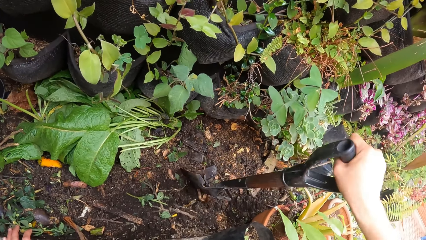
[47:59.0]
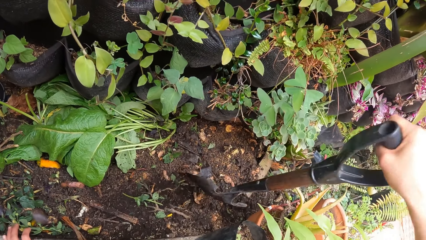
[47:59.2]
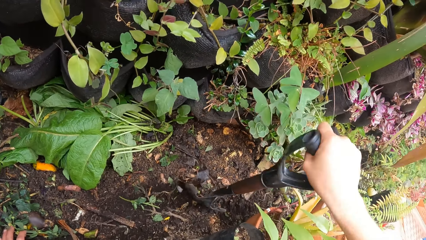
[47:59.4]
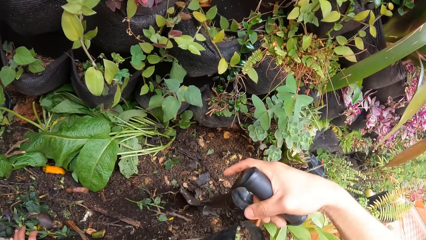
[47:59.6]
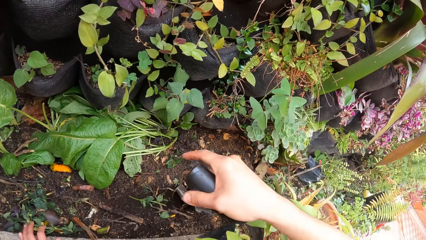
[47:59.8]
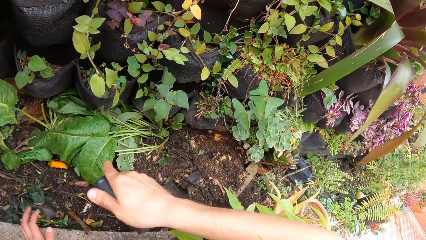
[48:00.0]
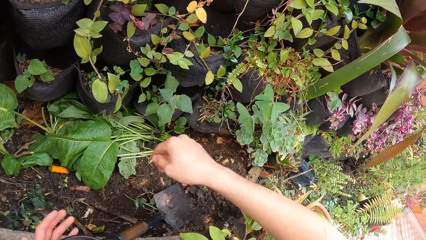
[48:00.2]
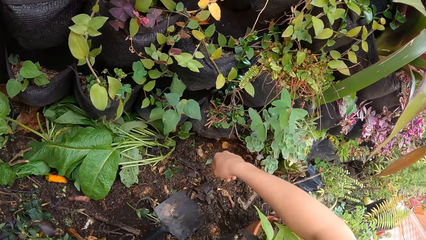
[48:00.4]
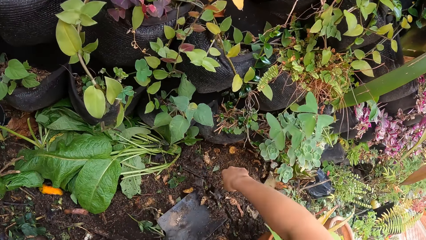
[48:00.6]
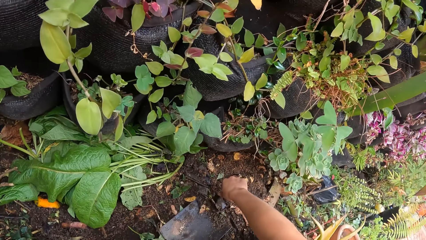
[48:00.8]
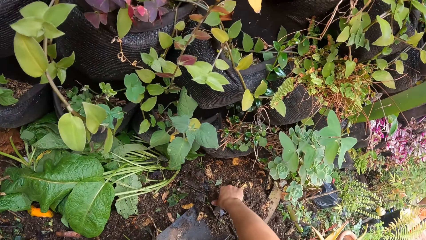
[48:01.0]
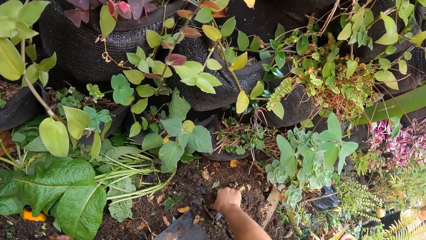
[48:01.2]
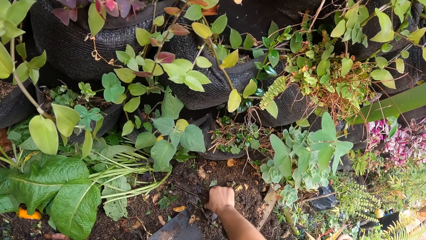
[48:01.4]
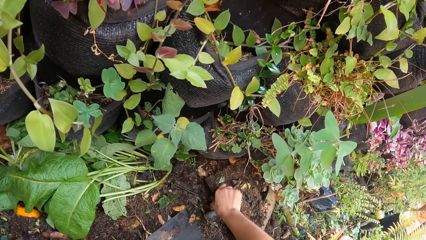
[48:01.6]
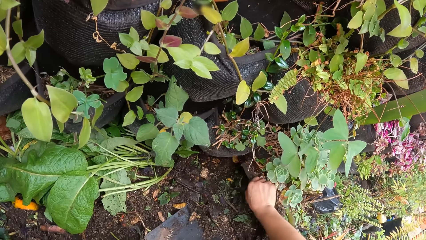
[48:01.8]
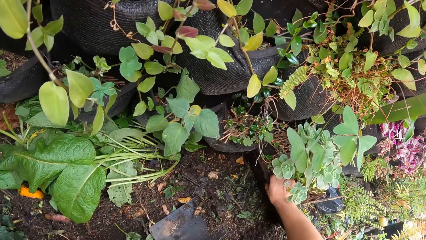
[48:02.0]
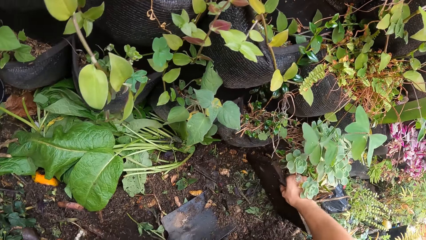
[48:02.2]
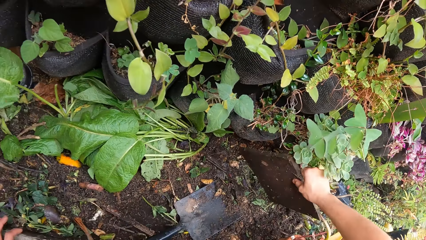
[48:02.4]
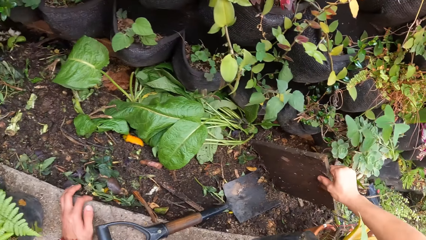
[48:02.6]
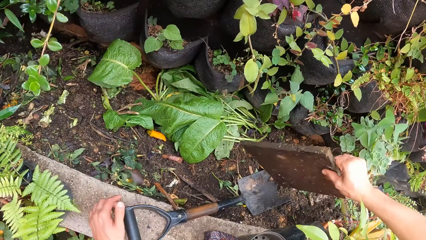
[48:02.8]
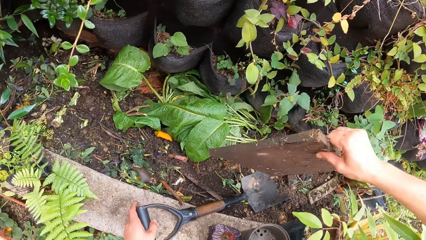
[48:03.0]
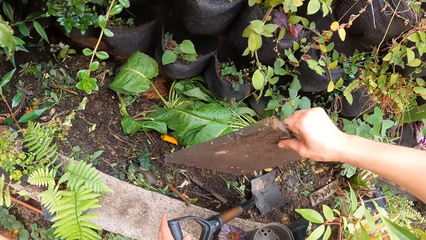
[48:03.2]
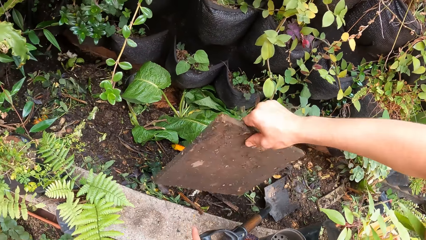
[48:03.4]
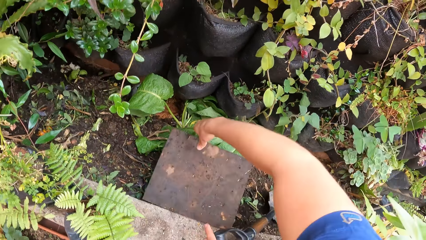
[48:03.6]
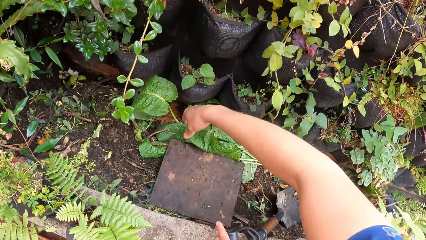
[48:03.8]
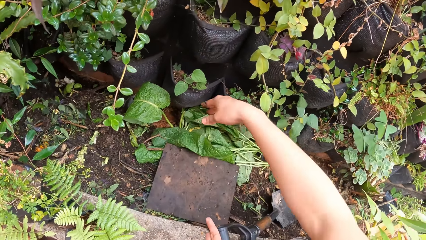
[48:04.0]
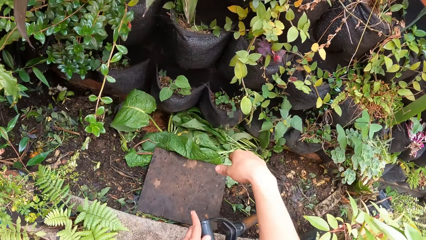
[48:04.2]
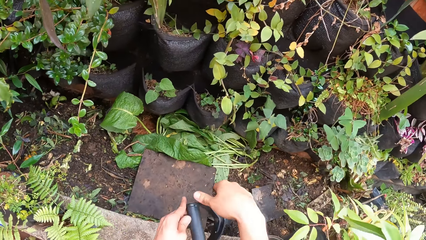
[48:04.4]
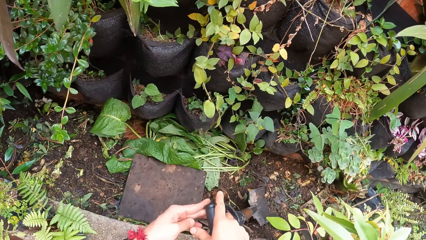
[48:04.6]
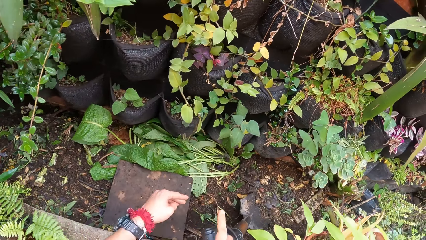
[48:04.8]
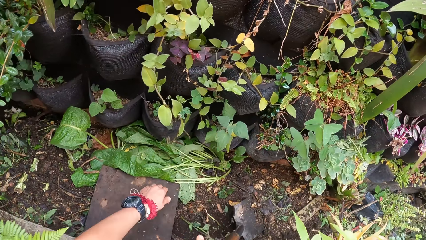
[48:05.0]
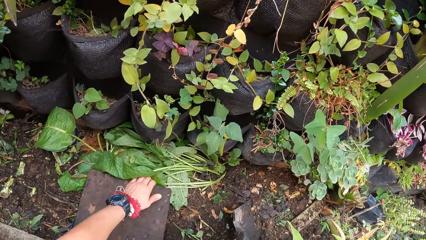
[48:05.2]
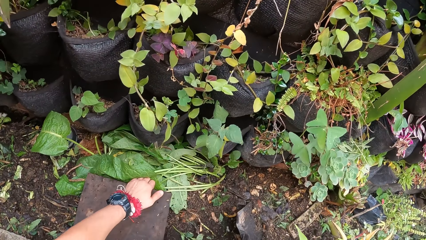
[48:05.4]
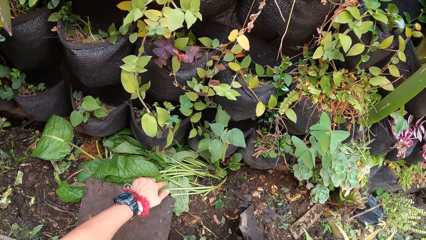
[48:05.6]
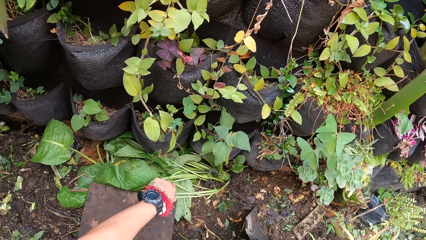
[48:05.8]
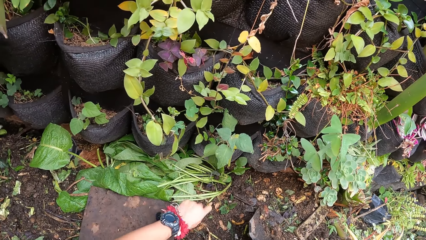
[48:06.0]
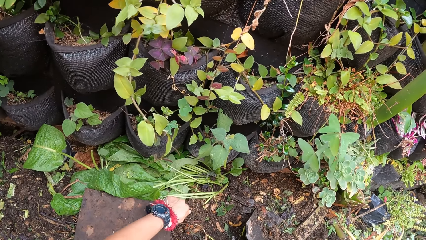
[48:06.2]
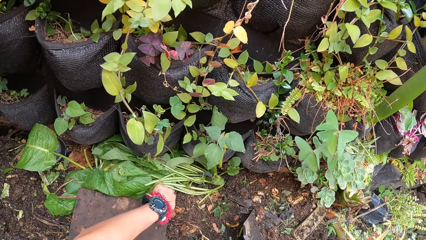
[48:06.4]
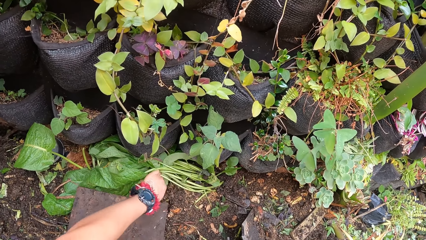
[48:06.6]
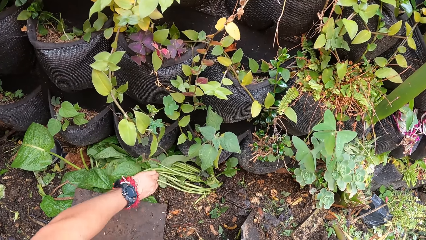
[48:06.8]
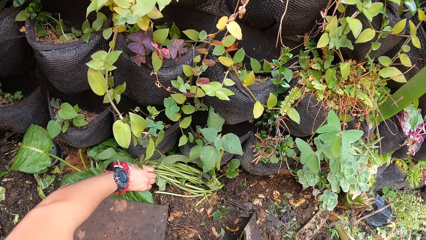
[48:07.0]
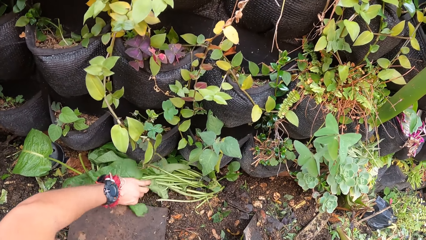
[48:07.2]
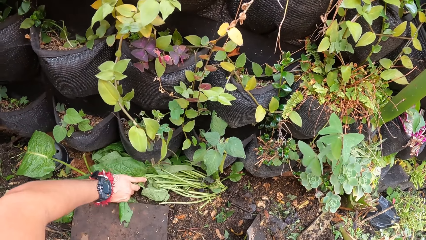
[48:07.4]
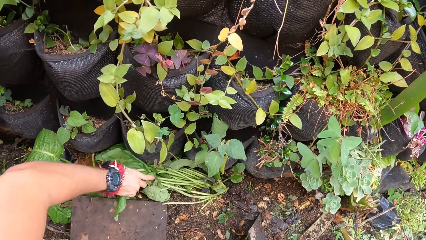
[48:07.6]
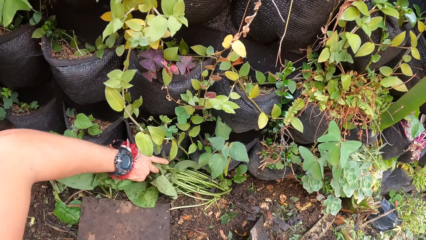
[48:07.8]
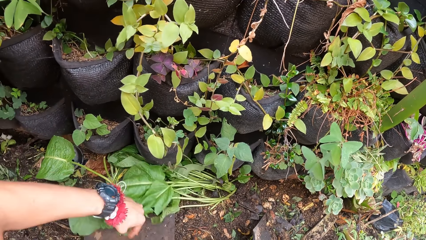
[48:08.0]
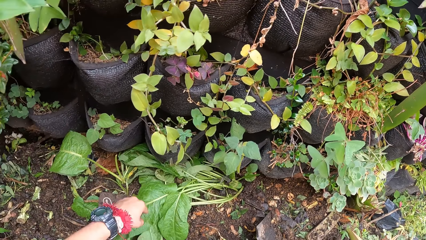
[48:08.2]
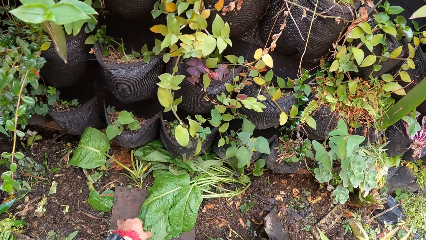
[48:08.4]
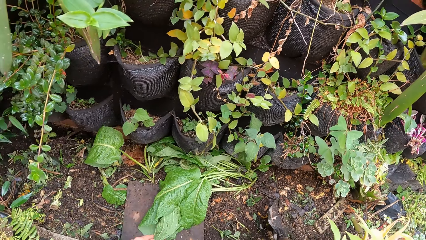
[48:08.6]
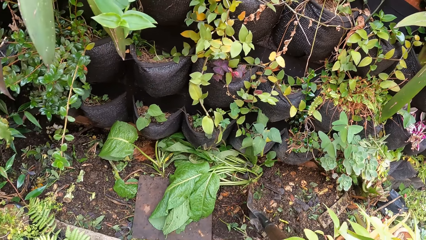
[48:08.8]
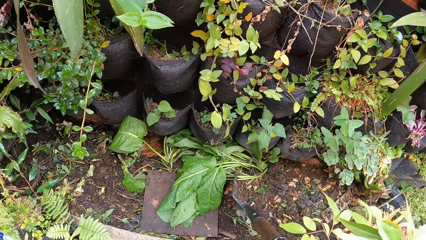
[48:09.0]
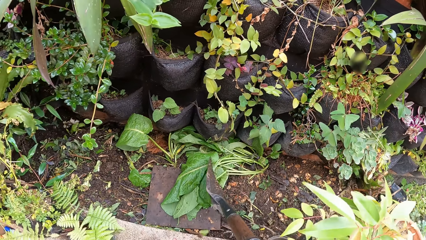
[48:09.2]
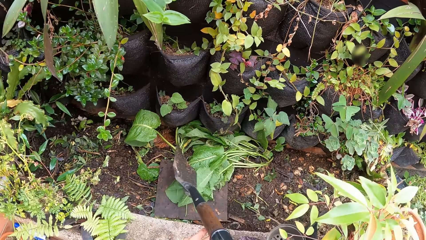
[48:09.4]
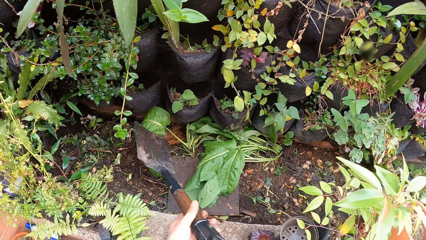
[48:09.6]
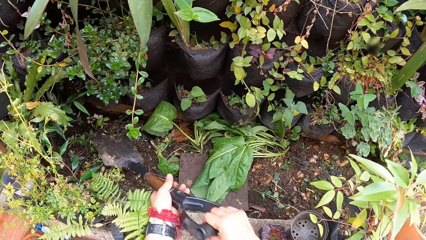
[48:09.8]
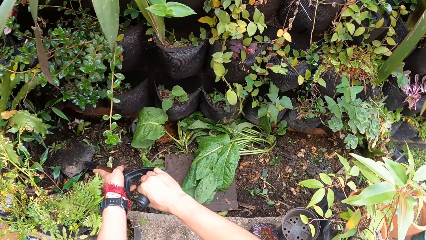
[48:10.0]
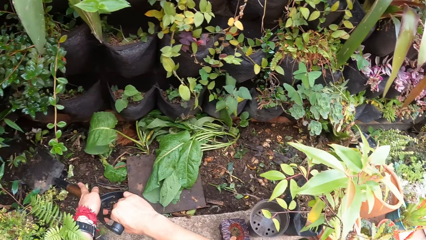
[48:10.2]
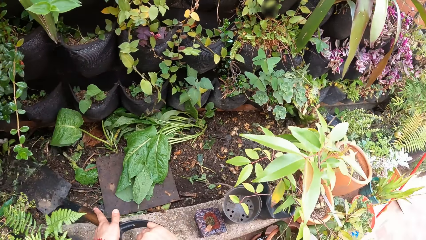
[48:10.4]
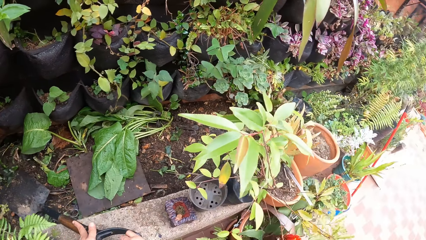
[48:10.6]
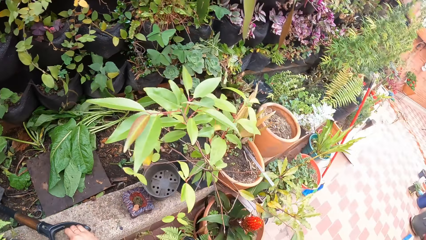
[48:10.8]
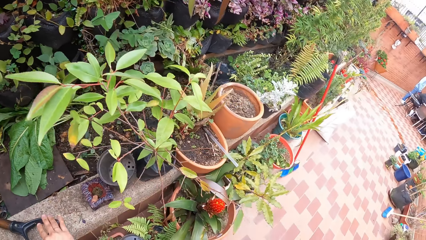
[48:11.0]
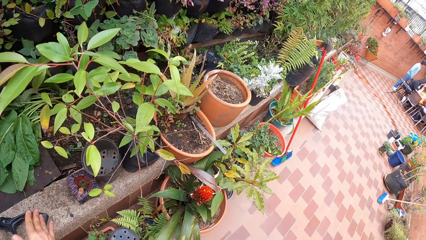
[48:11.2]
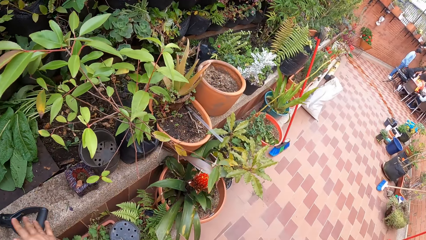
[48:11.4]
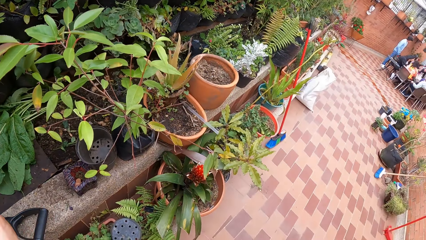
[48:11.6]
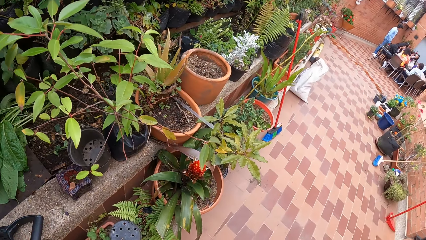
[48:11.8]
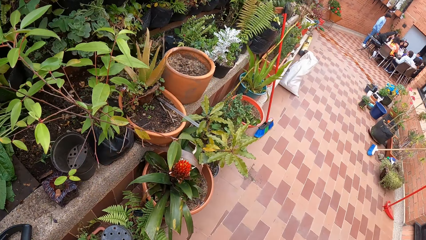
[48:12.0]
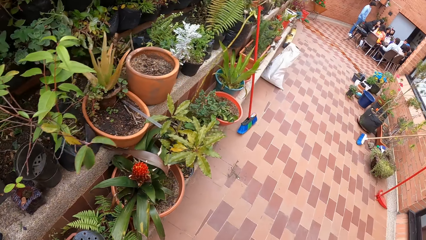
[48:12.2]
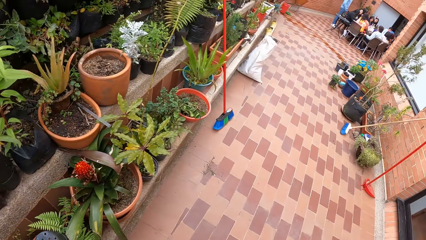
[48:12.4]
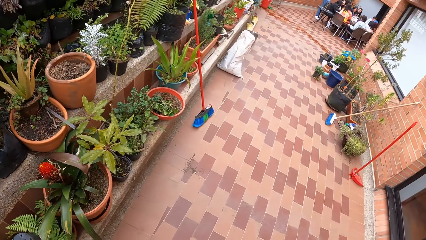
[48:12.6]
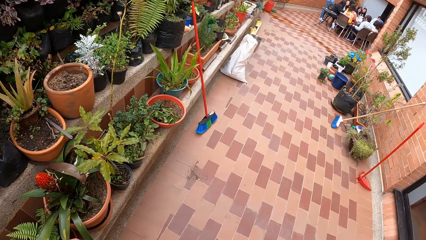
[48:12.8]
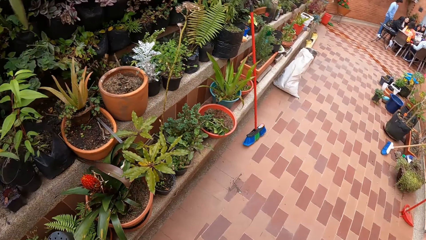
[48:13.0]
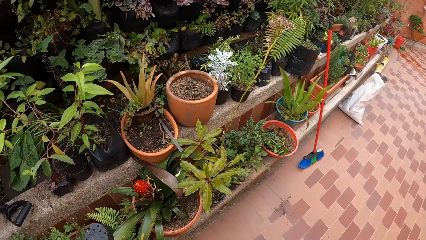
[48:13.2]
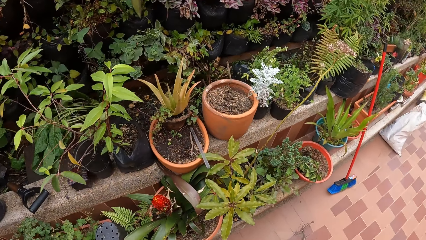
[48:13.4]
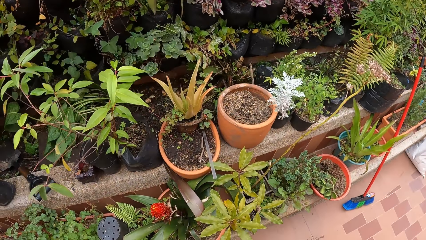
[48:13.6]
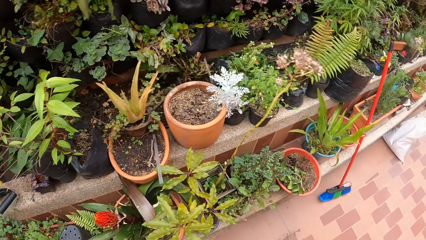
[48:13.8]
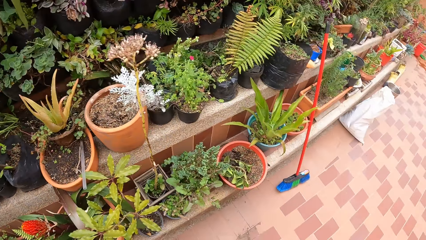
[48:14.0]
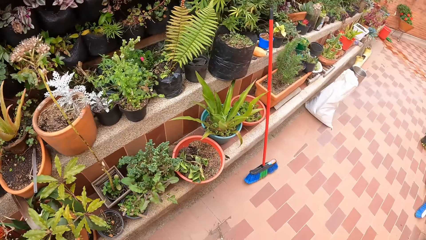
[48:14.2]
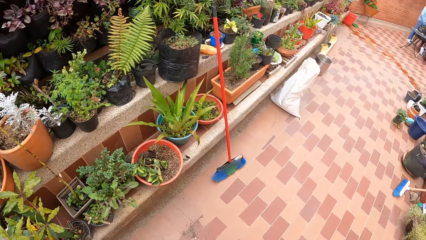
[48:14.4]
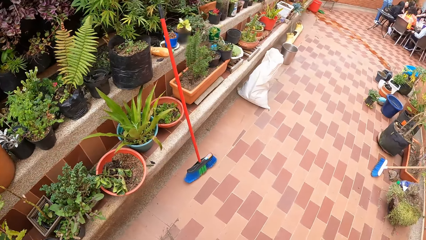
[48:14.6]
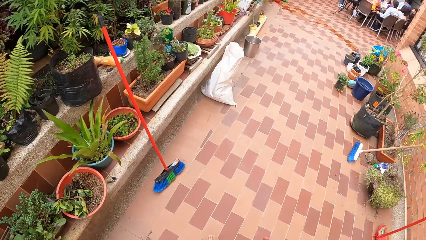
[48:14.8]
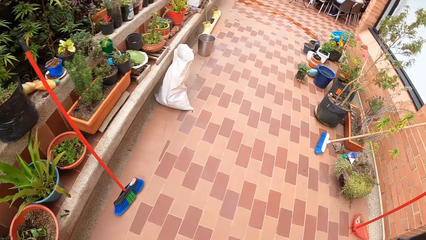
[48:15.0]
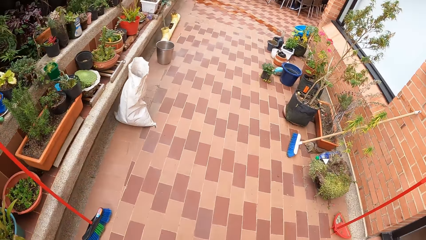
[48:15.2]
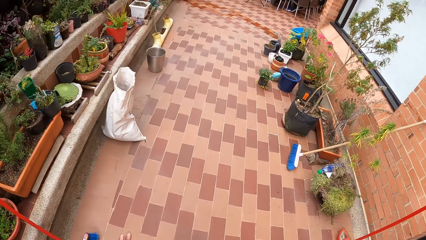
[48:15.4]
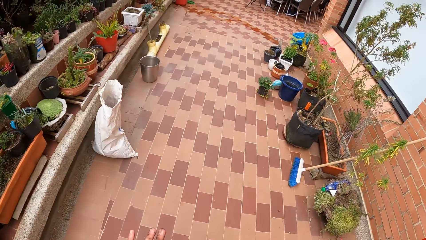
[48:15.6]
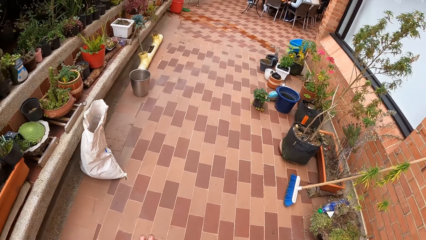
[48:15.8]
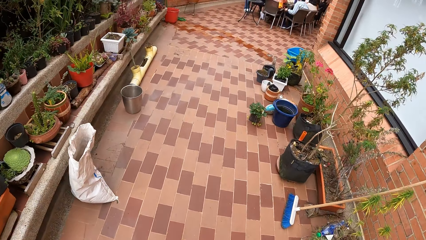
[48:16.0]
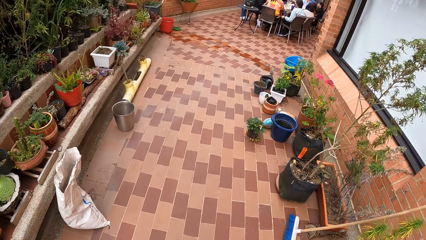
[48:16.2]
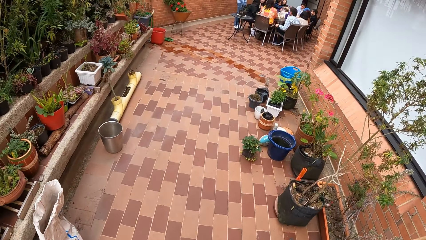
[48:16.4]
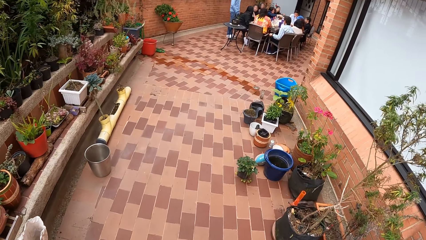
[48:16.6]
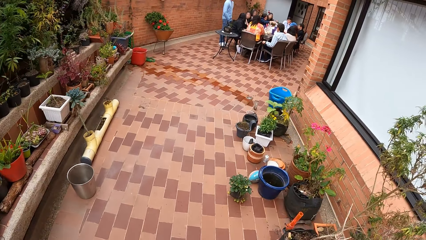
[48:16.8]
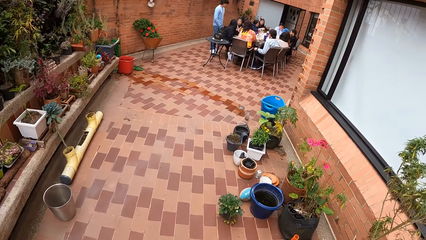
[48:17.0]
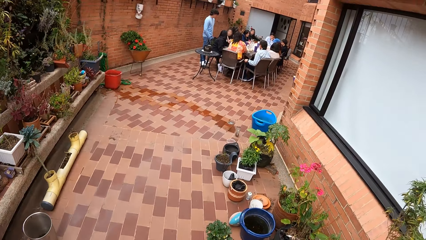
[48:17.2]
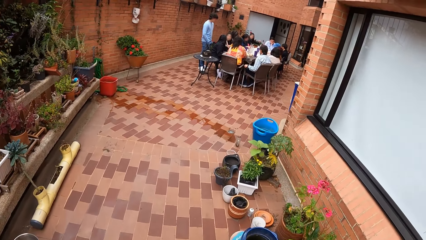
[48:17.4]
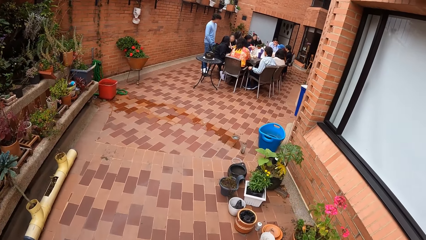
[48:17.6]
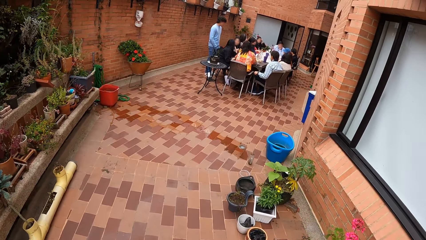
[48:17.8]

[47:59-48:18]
The camera wearer holds the shovel with the left hand. He removes a wooden plank from the ground with his right hand. He holds the wooden plank. He drops the wooden plank on the ground with his right hand. He holds the shovel with the right hand. He adjusts the plant with his left hand. He removes the leaves. He holds the shovel with the hands and moves the soil with the shovel. He drops the shovel on the ground with both hands. He walks in the garden.
